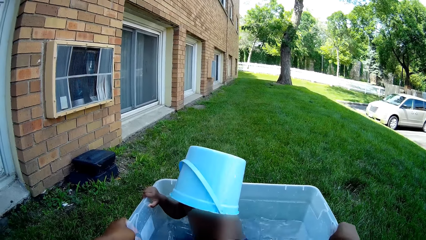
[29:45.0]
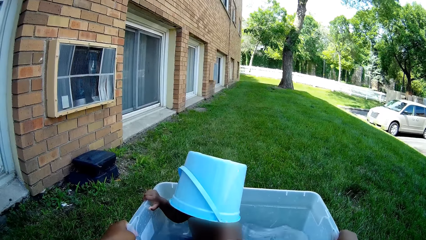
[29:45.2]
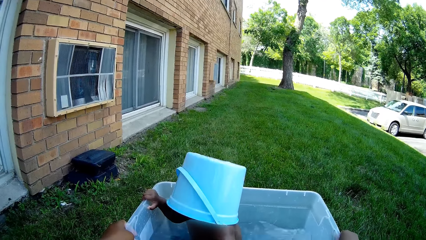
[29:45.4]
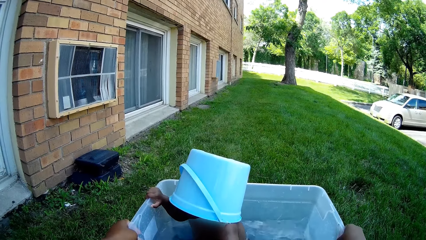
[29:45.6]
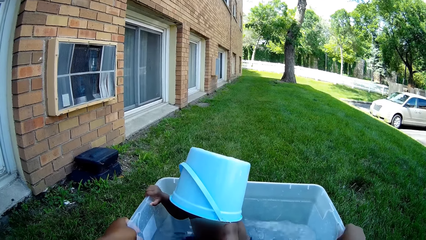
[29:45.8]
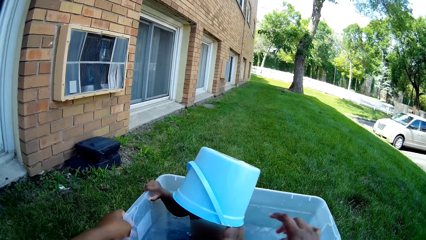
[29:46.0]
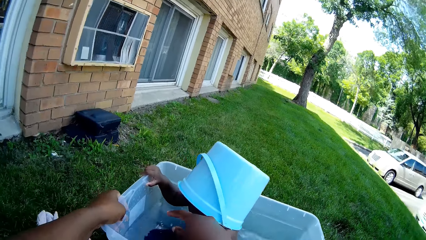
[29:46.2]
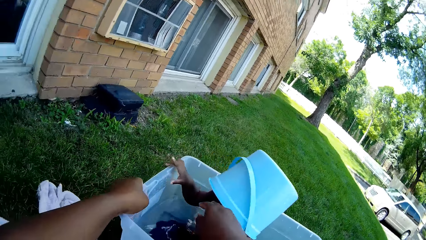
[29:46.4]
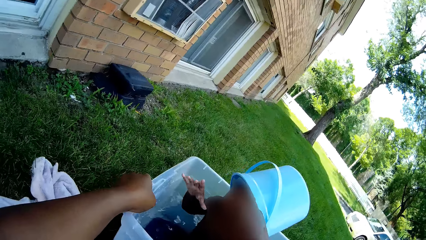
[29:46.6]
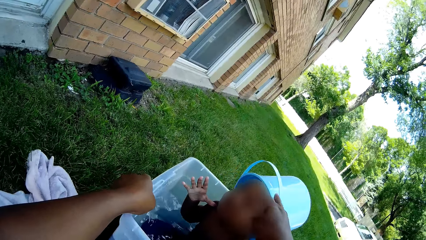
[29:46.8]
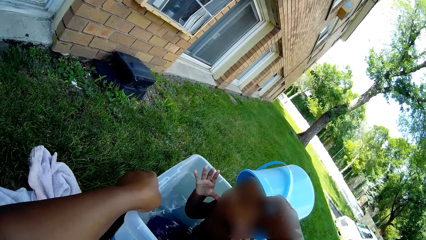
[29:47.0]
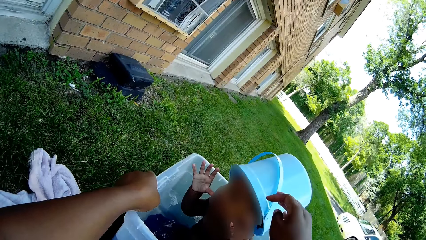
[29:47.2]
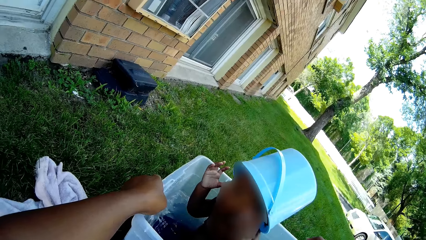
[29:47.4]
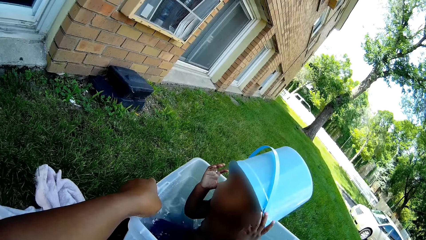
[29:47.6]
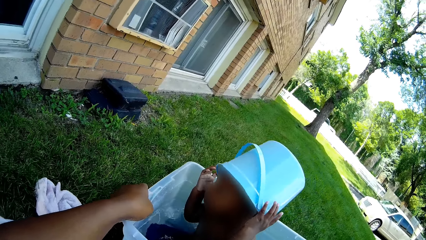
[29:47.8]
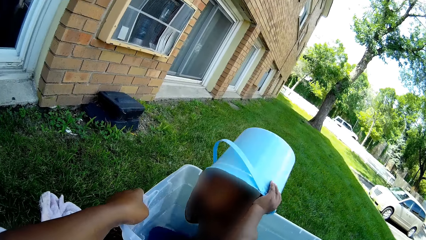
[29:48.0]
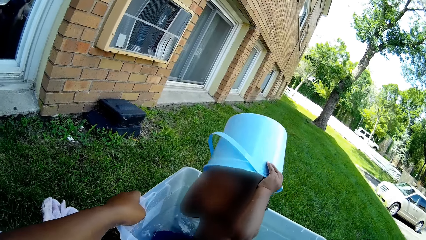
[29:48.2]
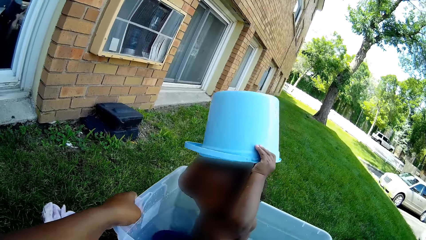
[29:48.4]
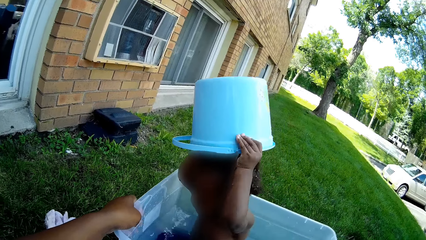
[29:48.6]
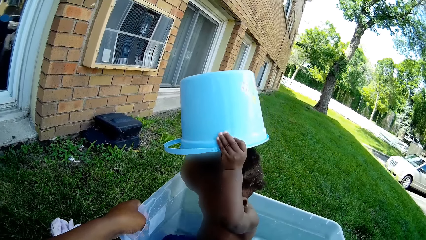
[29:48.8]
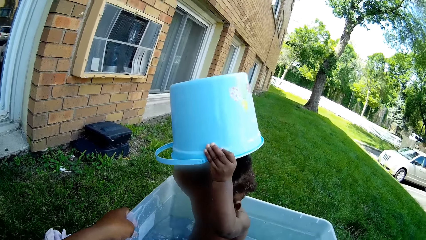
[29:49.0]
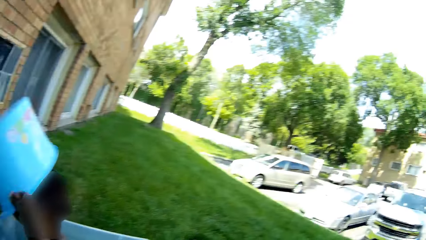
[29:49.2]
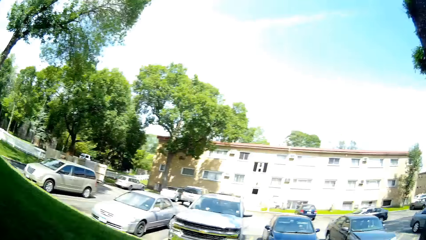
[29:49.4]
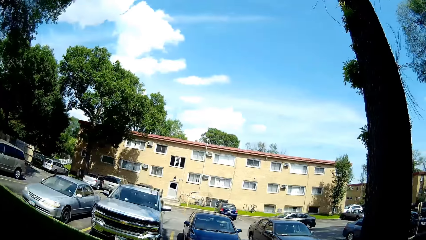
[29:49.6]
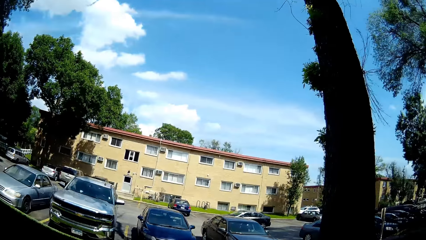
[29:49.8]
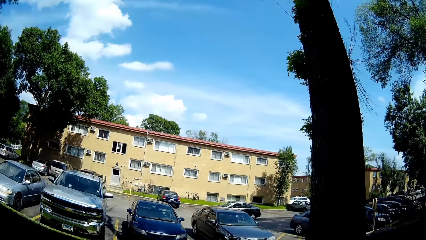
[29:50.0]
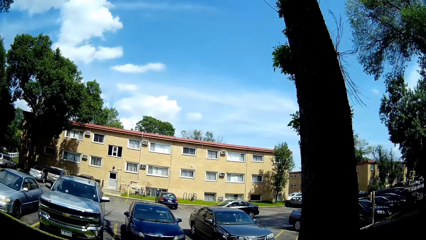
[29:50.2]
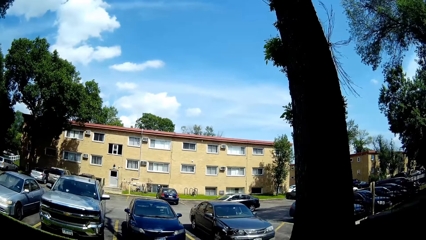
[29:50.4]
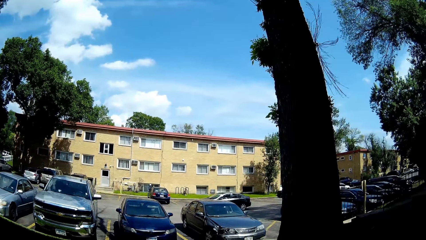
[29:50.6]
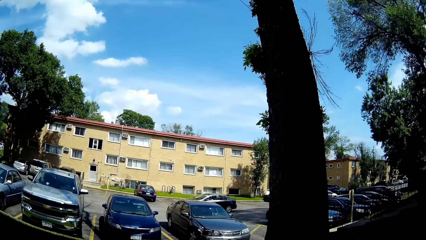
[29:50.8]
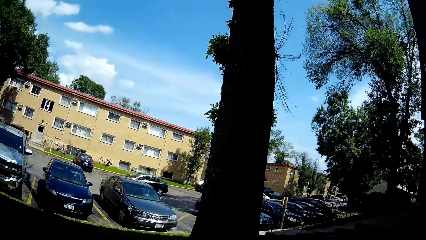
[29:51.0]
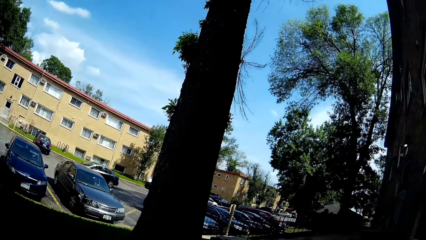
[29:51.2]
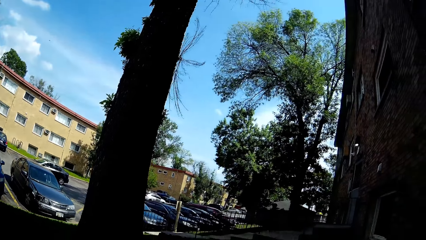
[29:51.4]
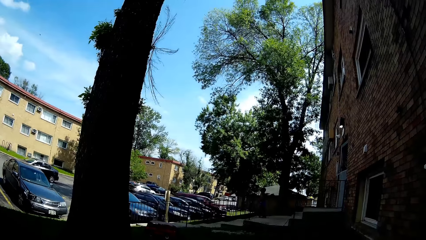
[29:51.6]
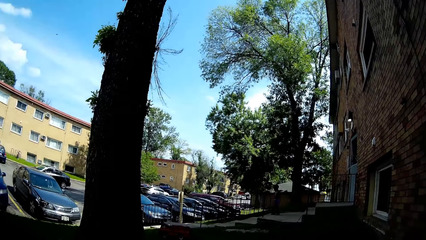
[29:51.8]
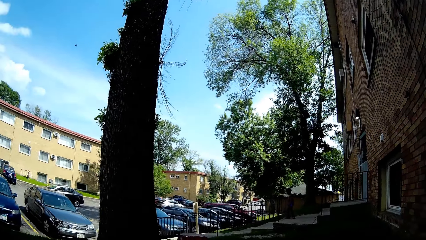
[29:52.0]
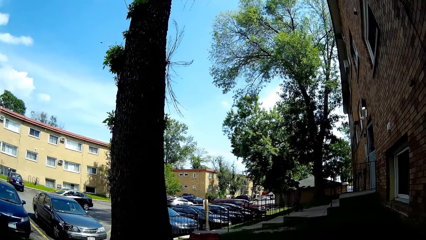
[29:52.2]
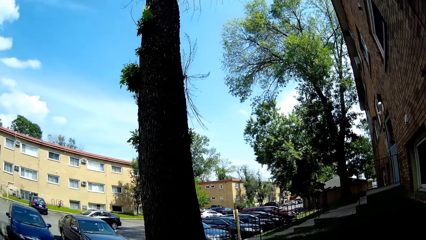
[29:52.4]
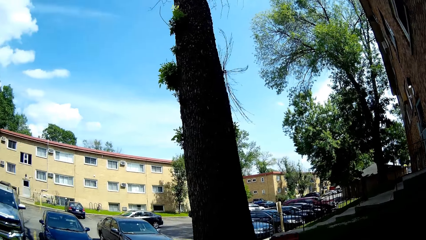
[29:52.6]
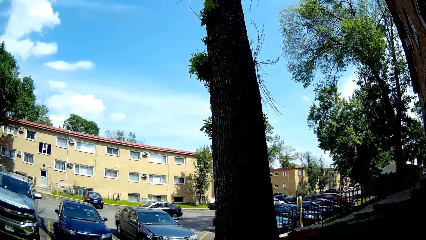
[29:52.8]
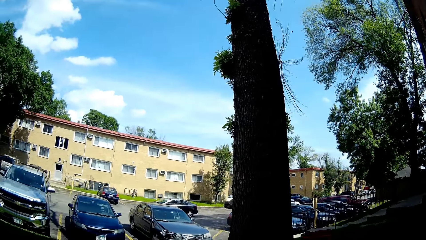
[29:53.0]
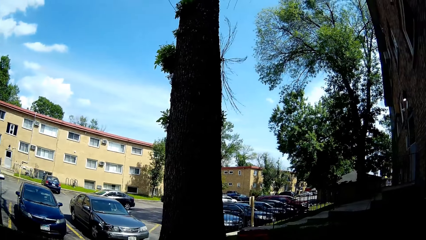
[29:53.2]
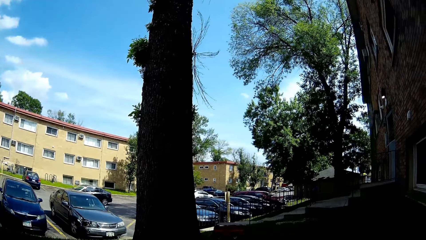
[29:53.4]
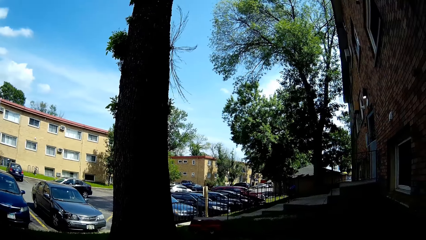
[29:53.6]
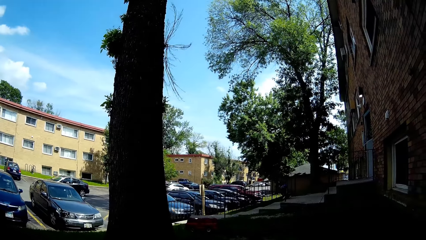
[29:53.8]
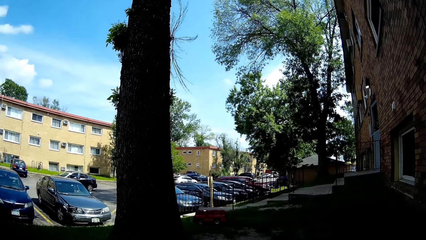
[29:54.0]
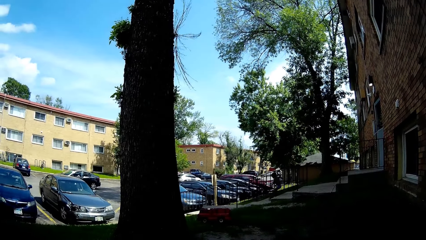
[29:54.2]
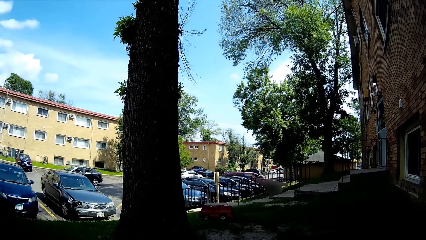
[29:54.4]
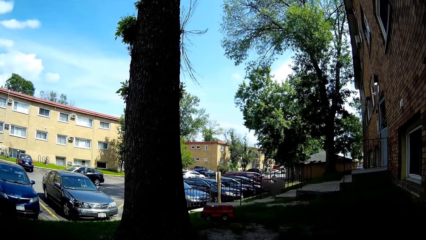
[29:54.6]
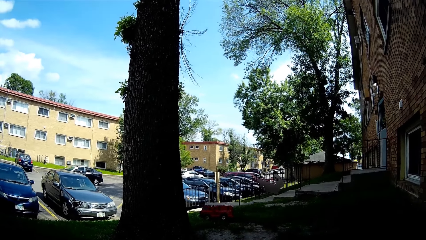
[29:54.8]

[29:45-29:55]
The camera wearer shakes the container with water. They lift the bucket from the head of the child. The child lifts the bucket with both hands. The camera wearer looks around.
